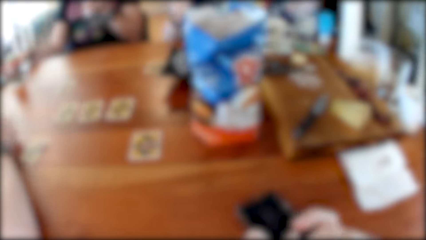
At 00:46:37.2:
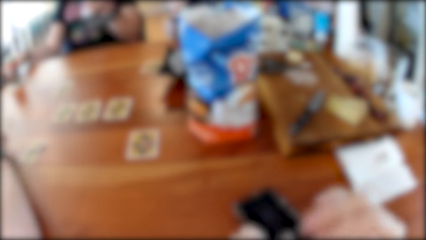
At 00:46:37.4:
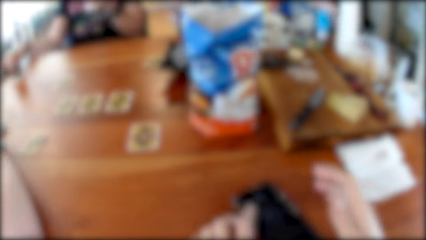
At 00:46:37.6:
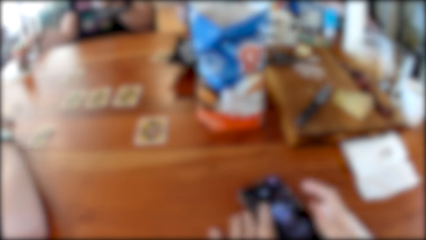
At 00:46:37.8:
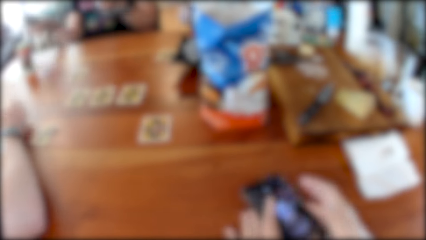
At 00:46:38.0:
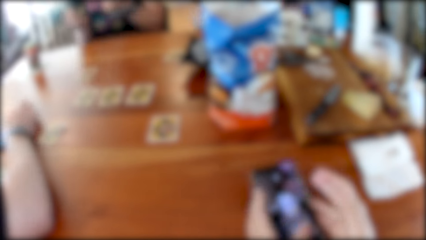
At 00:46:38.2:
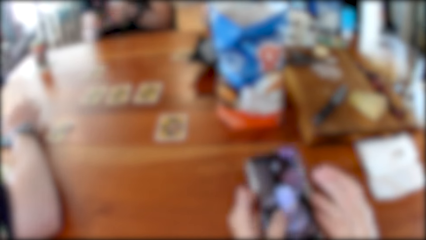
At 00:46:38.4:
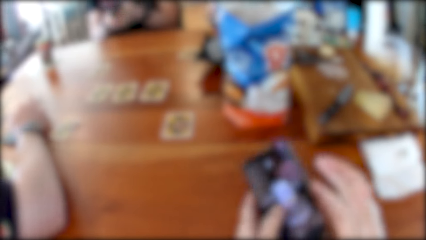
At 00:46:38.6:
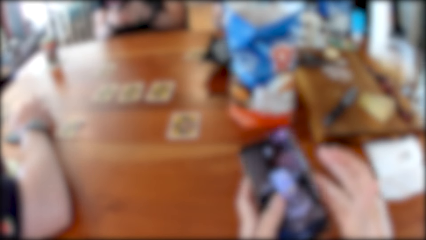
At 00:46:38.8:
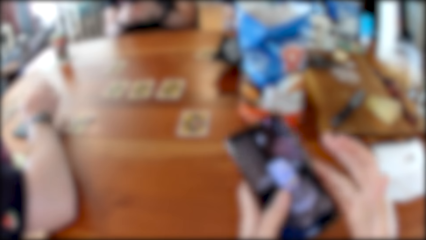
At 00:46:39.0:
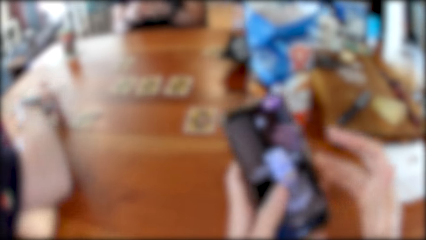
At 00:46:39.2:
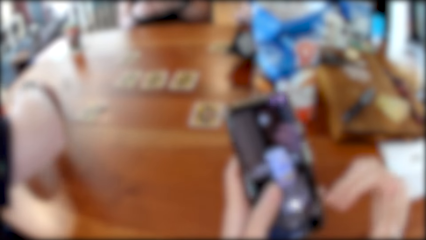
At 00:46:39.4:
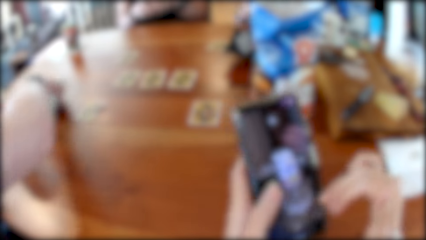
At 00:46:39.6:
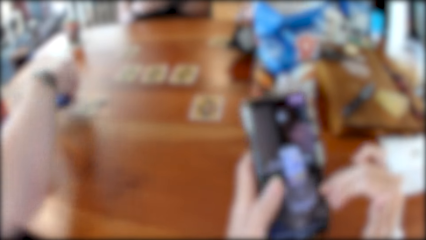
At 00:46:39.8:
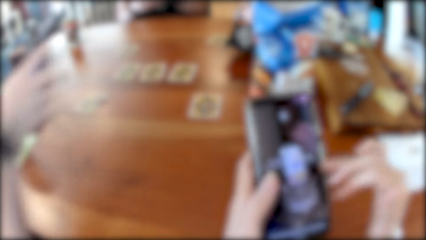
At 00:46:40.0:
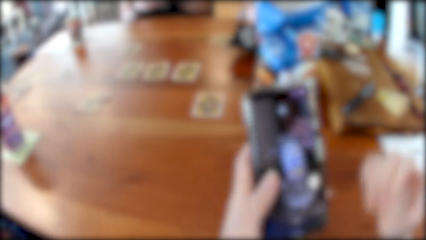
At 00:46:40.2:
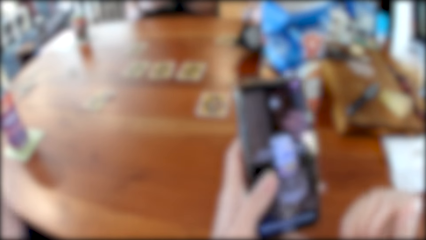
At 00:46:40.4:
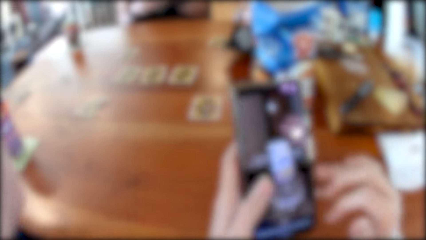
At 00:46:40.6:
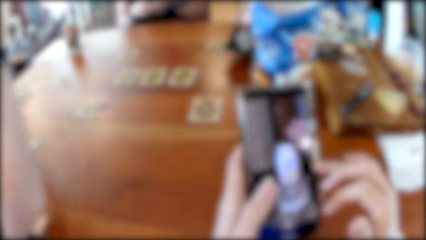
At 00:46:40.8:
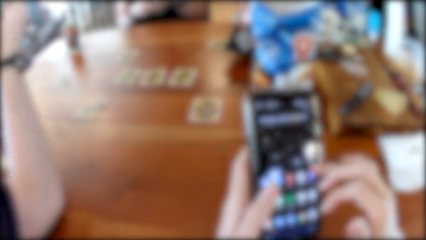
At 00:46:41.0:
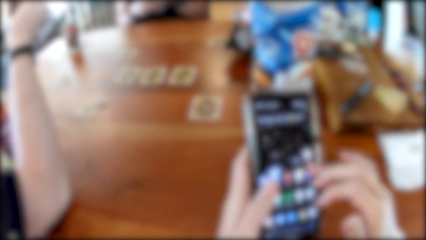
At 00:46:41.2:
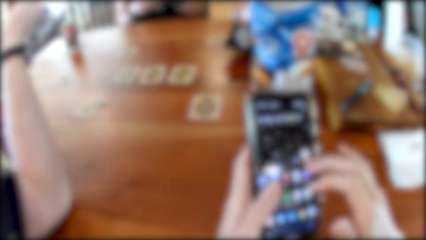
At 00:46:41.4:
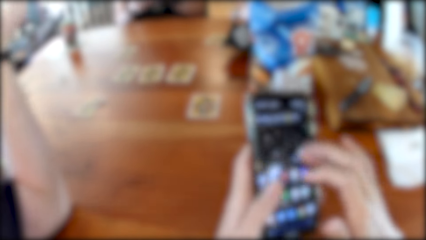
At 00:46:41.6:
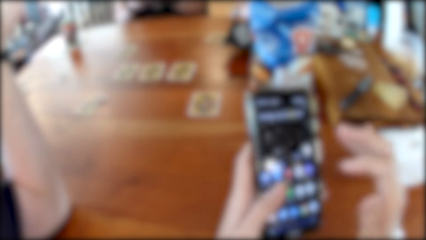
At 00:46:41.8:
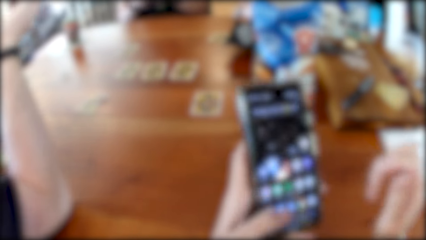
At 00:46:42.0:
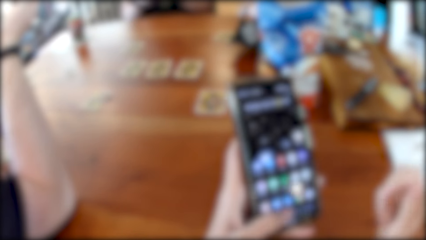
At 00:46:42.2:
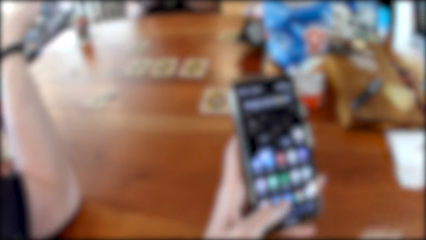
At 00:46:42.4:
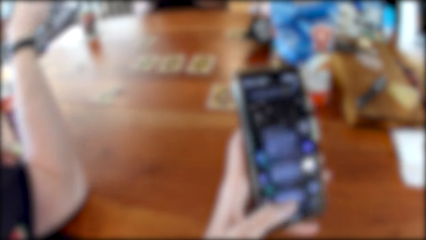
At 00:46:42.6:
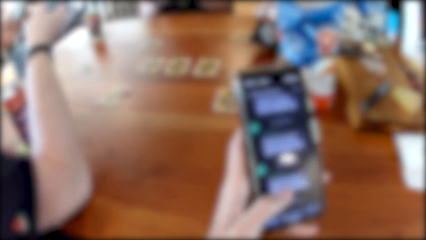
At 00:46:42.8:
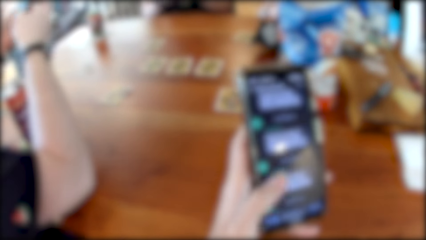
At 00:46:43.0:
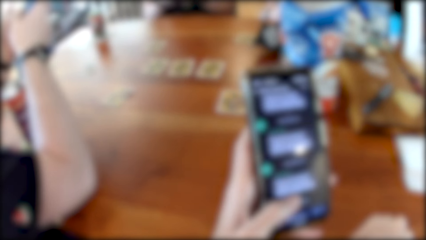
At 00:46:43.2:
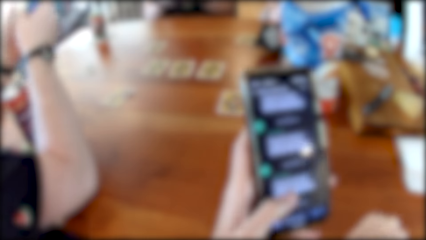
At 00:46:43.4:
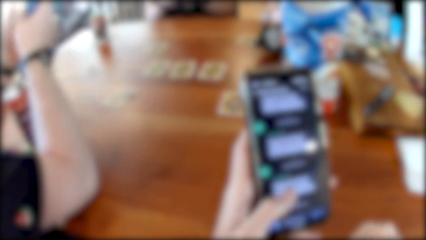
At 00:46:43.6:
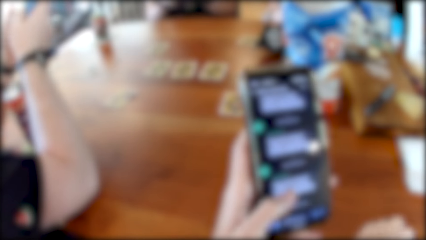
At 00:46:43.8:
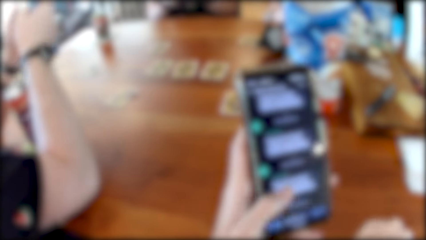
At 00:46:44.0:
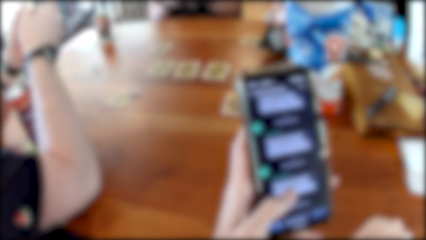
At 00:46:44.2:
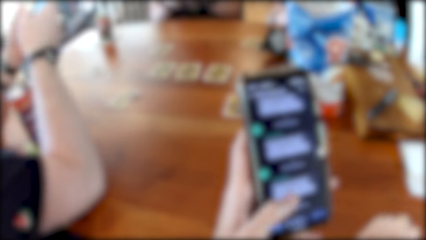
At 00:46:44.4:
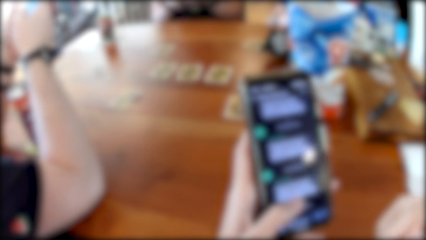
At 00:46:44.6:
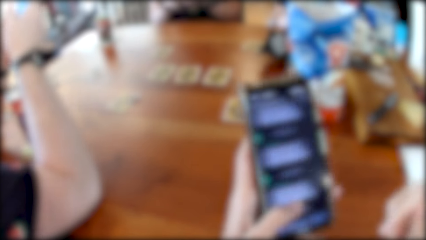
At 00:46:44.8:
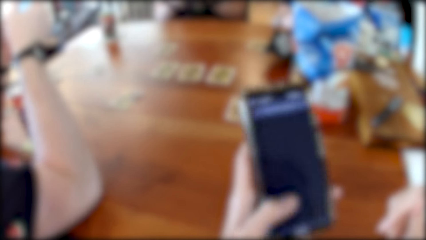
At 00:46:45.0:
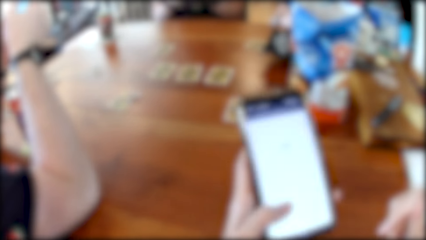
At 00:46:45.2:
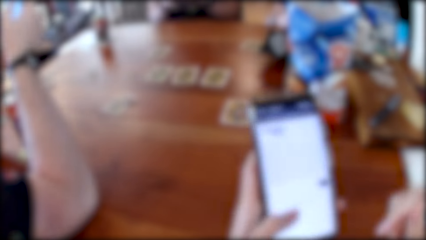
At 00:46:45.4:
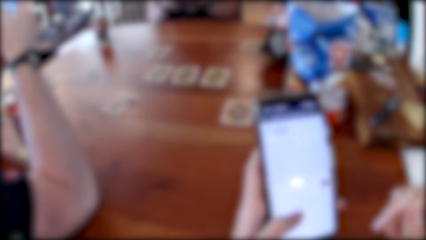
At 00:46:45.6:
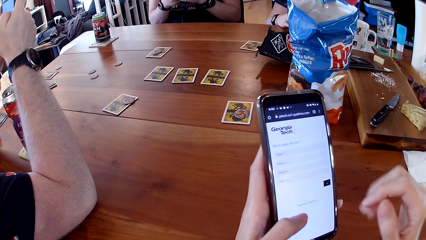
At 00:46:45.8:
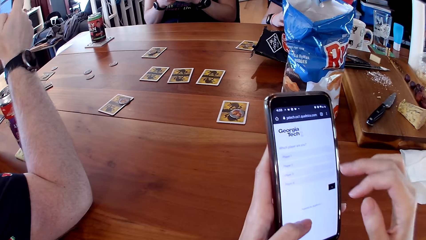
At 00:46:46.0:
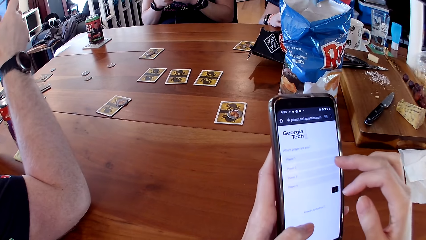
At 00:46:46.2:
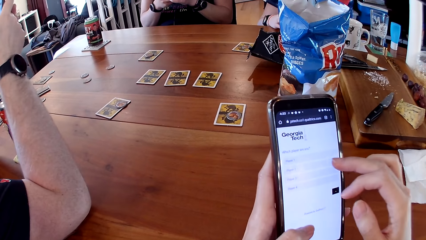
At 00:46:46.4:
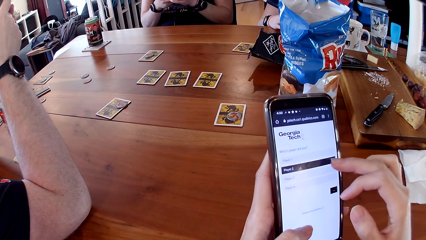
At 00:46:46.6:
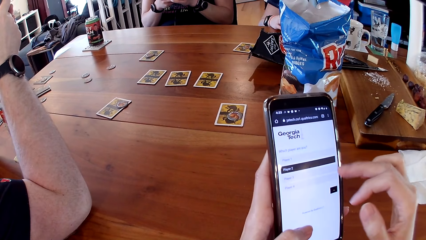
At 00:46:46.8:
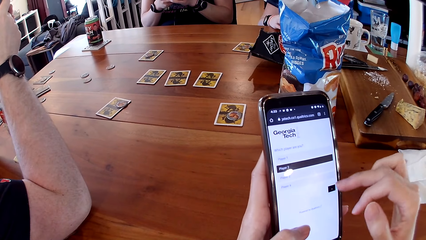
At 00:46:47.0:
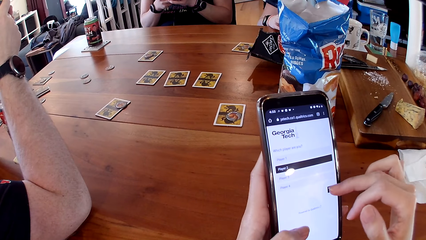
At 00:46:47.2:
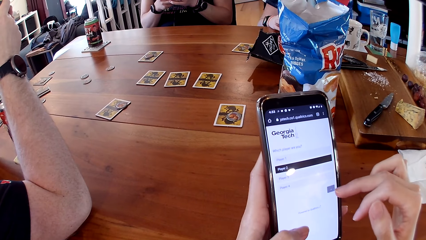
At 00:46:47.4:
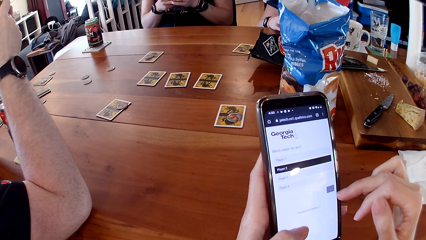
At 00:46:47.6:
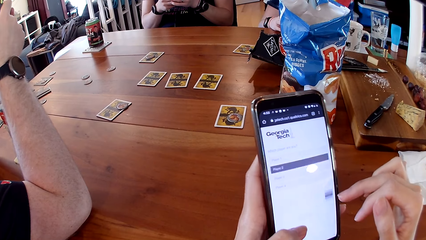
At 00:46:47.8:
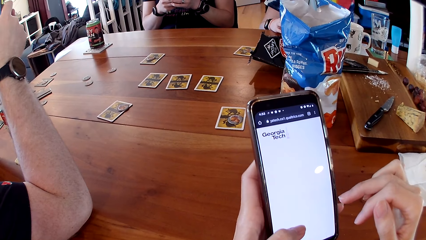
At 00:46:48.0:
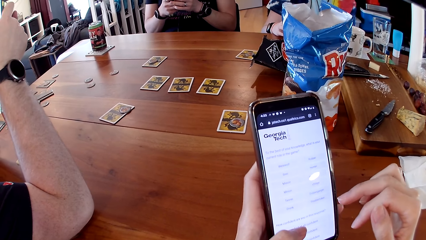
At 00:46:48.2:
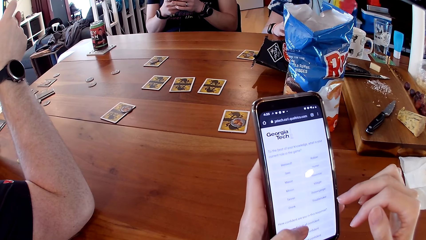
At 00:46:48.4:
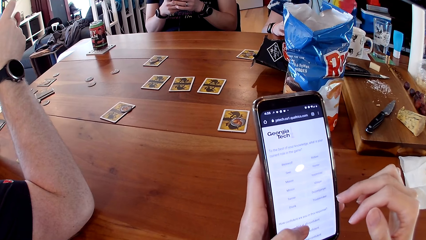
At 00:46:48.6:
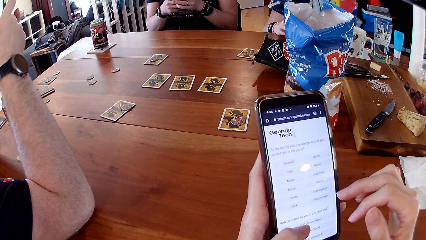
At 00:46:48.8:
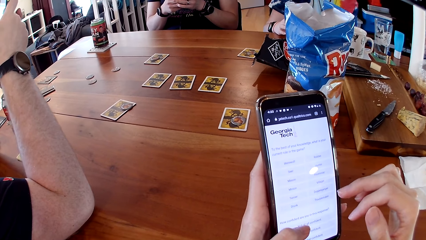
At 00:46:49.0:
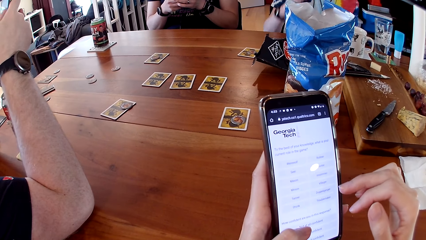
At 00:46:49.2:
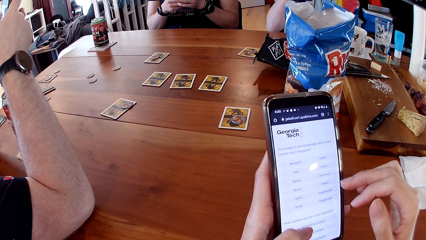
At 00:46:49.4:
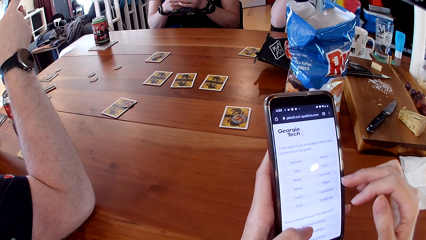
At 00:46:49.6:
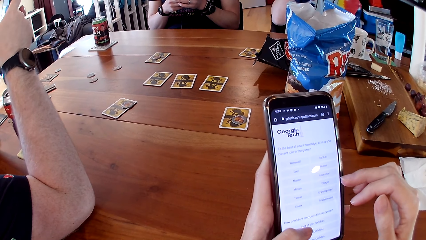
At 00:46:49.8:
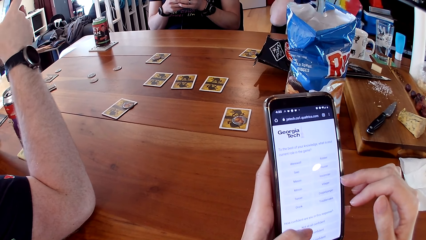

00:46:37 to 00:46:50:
The camera wearer takes the phone from the table with both hands. They move a hand forward. A man takes the phone from the table with his right hand. The camera wearer holds the phone up. They operate the phone with both hands. The man speaks to another man, a woman, and the camera wearer. The first man operates the phone with both hands.

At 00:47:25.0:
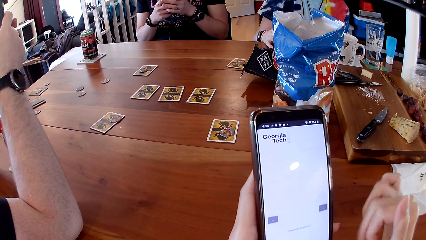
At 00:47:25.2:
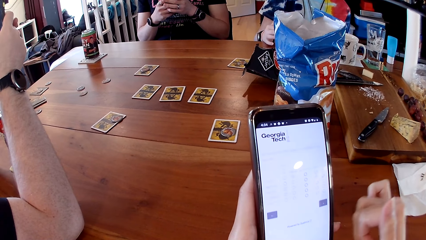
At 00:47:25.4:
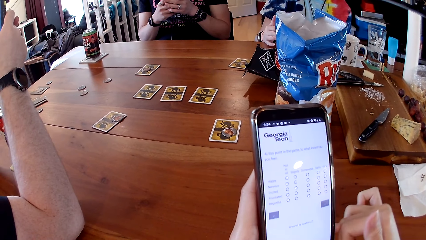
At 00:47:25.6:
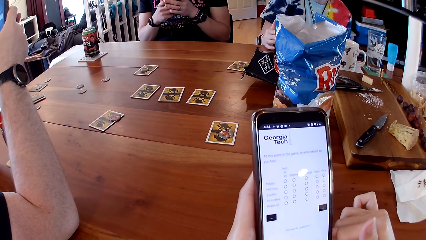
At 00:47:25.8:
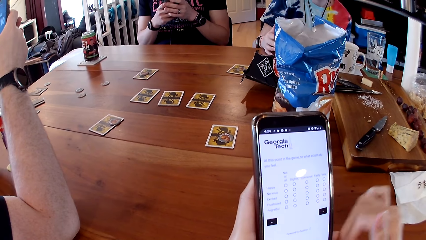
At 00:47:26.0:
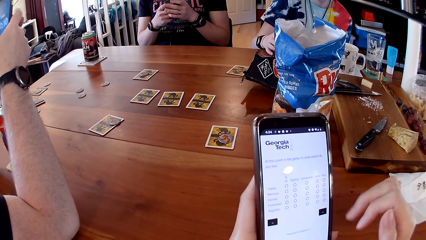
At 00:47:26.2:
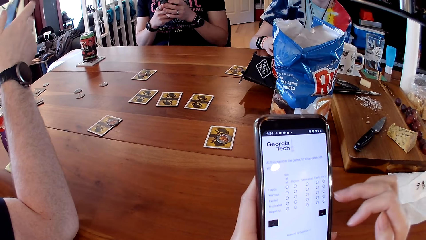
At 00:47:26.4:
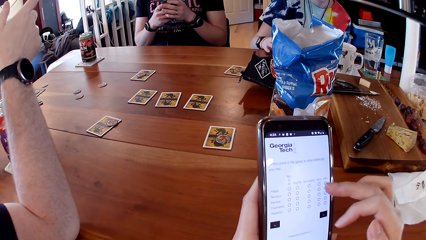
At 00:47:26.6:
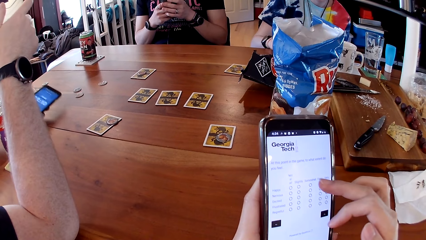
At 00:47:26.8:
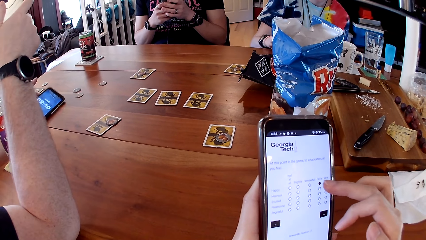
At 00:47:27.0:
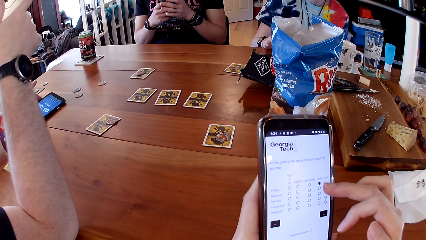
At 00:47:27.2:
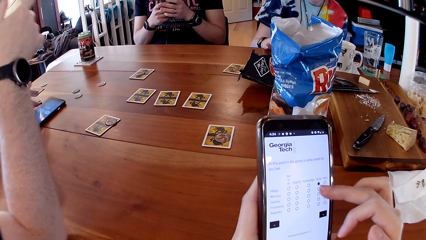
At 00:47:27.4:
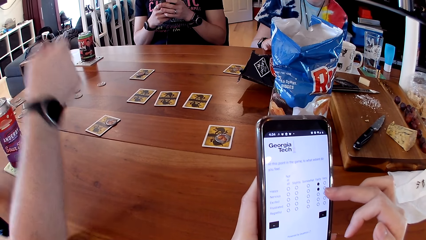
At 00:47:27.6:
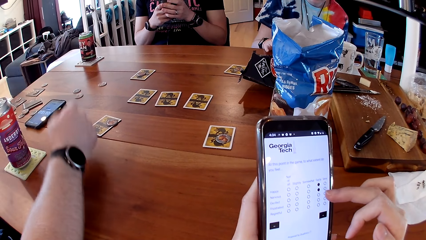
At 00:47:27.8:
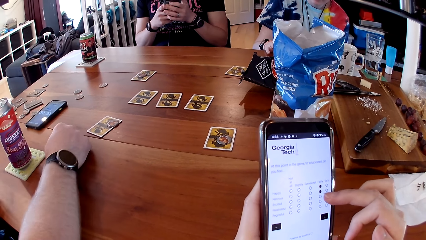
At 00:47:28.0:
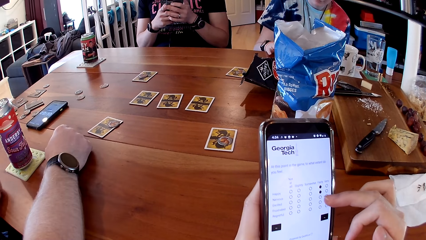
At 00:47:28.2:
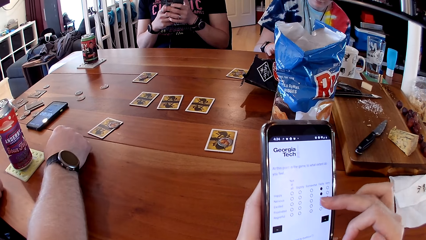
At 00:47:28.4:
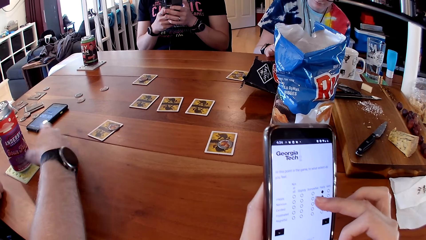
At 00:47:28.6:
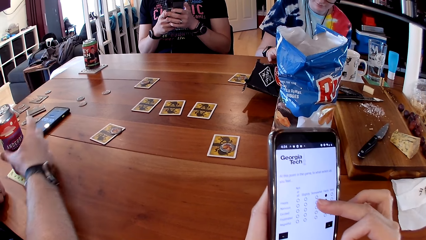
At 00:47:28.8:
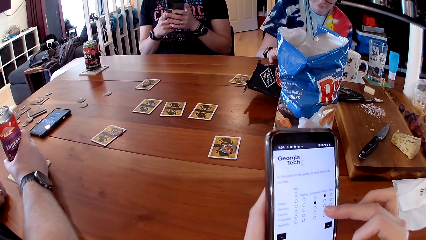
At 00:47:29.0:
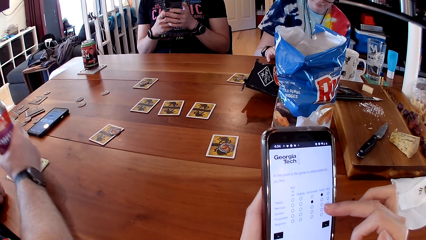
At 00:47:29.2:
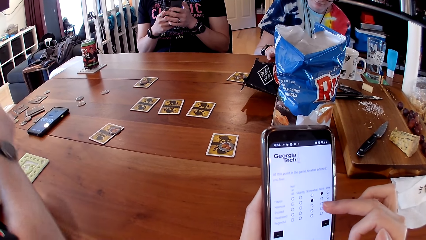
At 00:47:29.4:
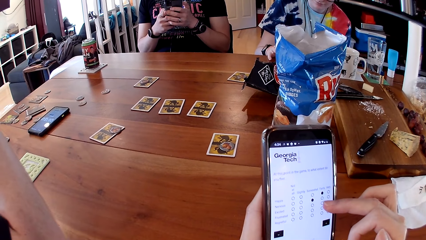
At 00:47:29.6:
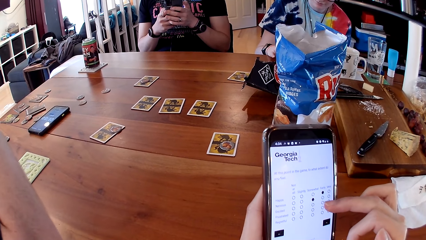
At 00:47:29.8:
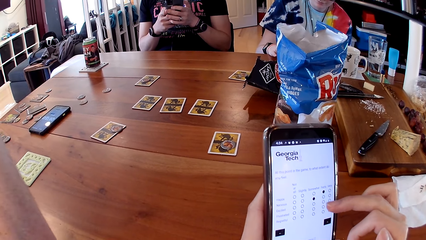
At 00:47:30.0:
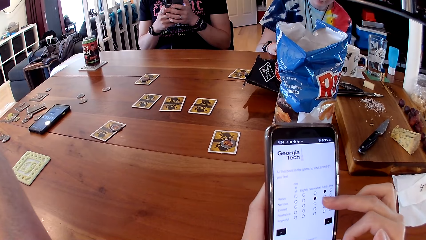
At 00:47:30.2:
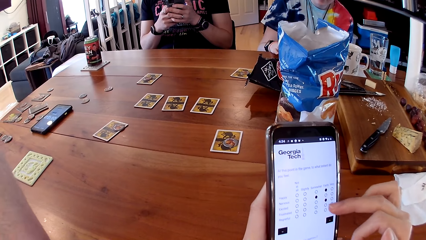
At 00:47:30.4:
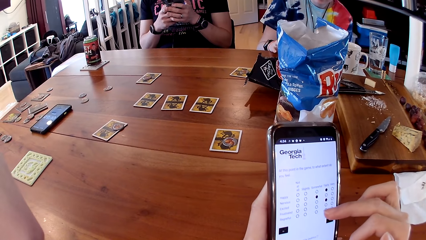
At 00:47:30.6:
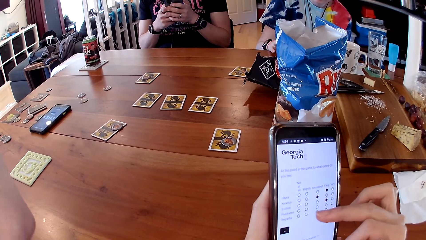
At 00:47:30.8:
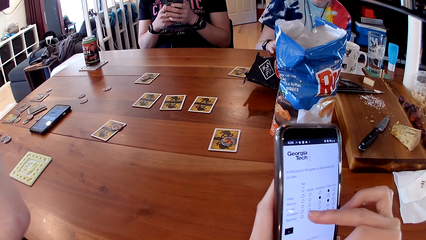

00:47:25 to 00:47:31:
A man drops the phone on the table with his left hand. He places his right hand on the table. Another man operates a phone with both hands. The first man holds the can of juice with his right hand. He drinks from the can of juice with his right hand.
